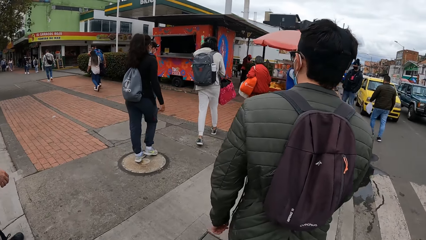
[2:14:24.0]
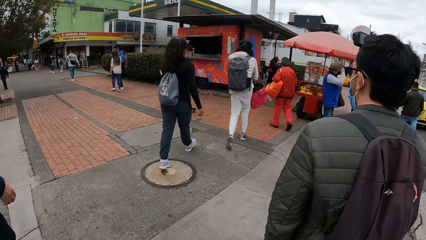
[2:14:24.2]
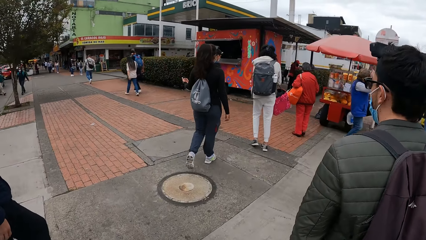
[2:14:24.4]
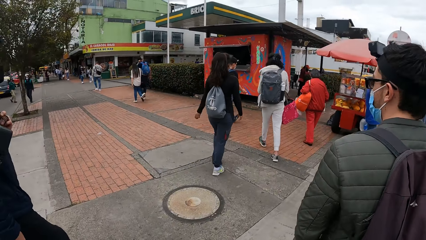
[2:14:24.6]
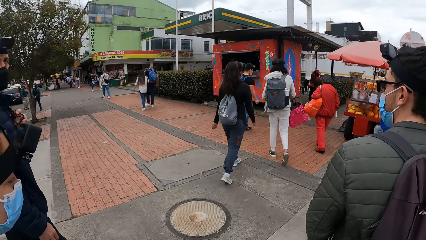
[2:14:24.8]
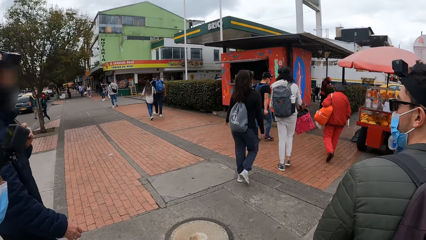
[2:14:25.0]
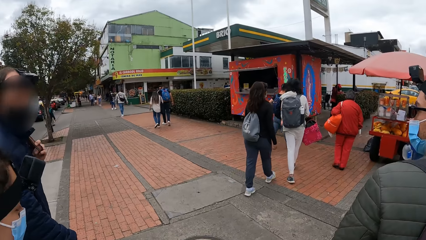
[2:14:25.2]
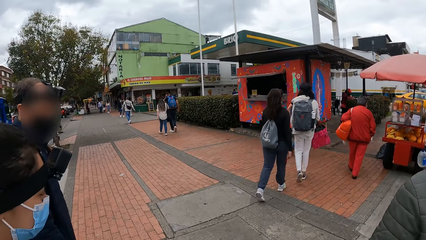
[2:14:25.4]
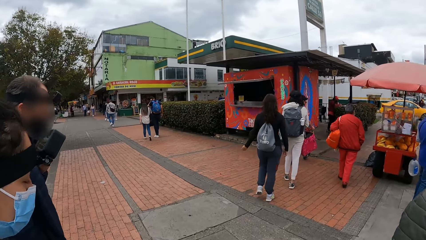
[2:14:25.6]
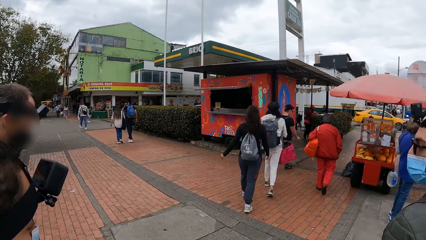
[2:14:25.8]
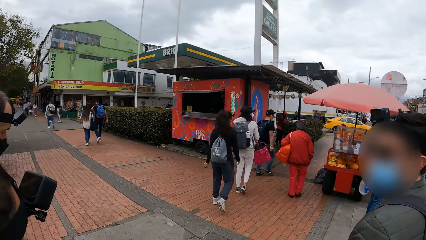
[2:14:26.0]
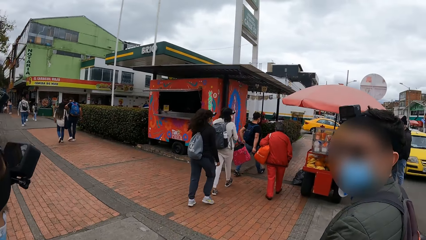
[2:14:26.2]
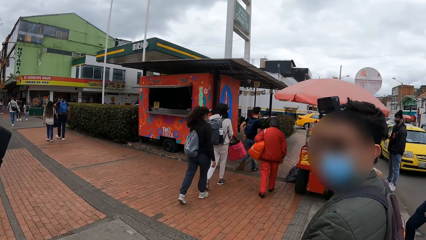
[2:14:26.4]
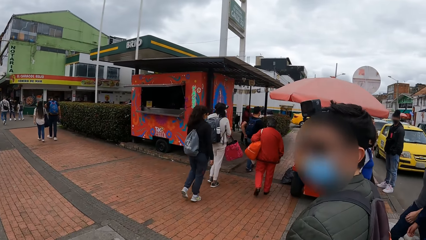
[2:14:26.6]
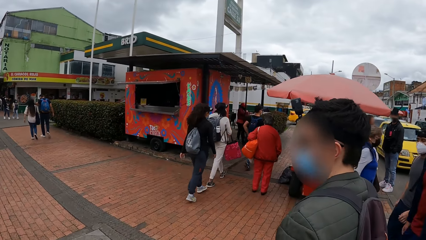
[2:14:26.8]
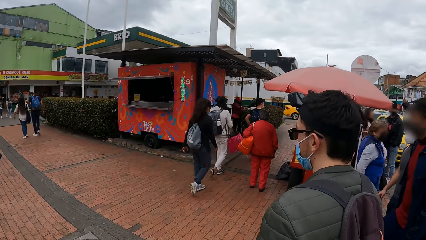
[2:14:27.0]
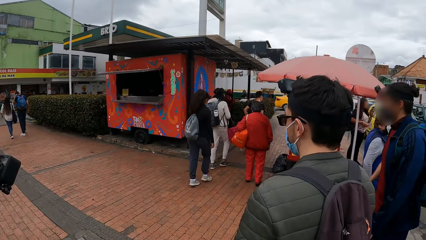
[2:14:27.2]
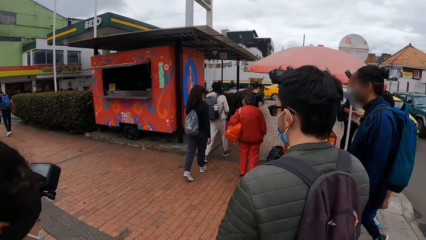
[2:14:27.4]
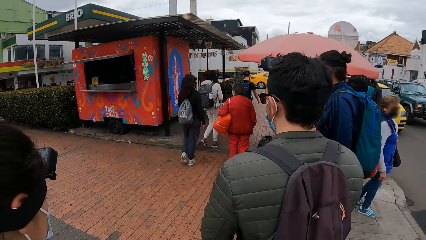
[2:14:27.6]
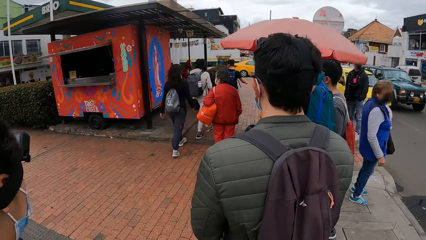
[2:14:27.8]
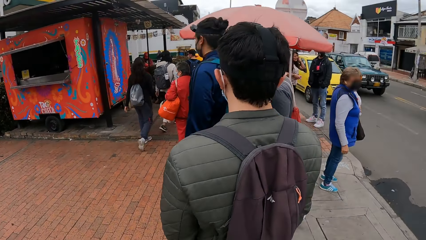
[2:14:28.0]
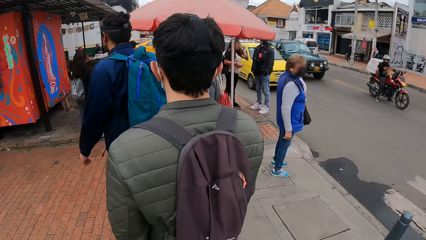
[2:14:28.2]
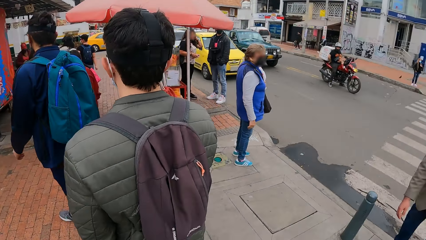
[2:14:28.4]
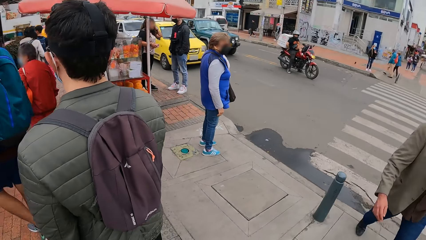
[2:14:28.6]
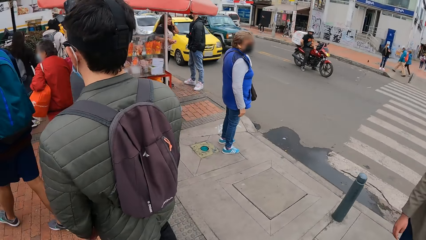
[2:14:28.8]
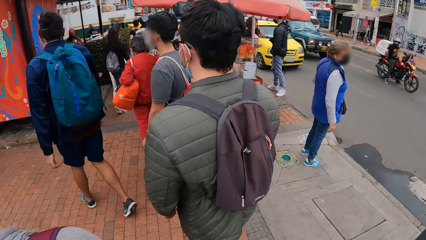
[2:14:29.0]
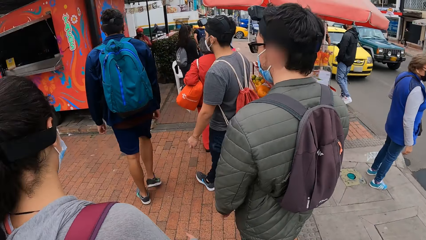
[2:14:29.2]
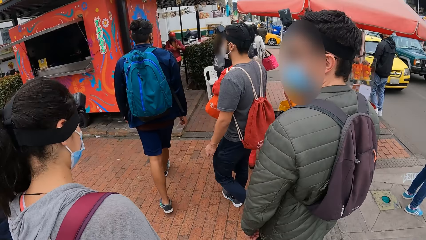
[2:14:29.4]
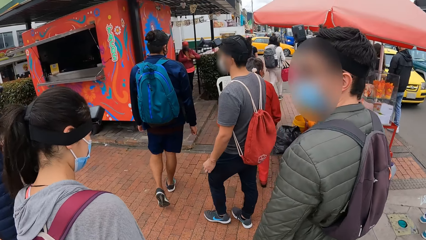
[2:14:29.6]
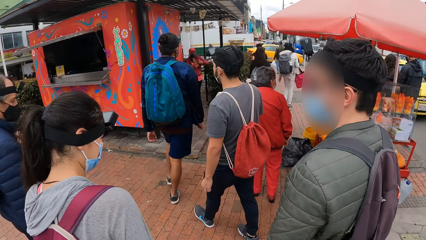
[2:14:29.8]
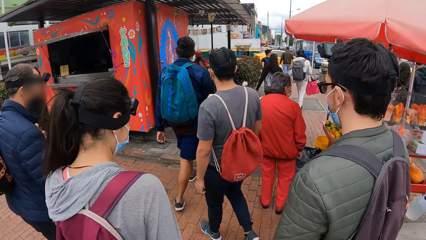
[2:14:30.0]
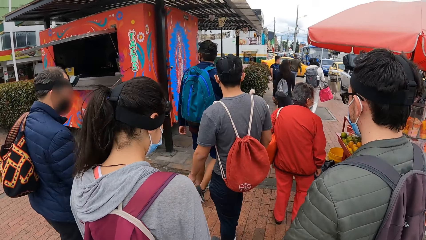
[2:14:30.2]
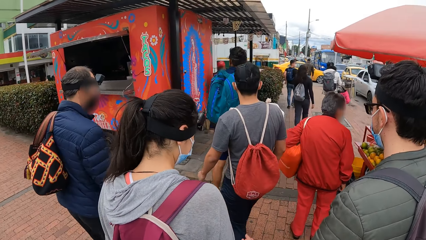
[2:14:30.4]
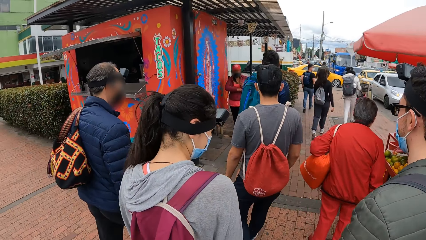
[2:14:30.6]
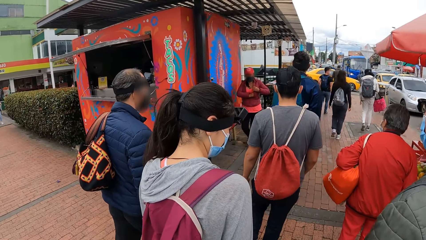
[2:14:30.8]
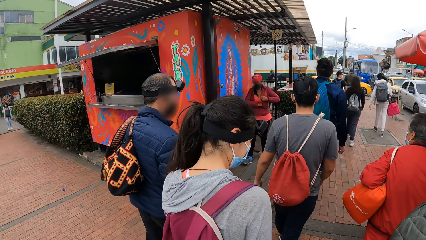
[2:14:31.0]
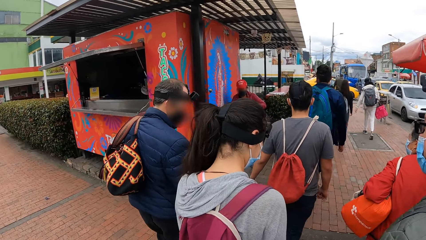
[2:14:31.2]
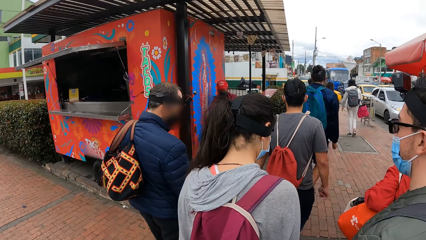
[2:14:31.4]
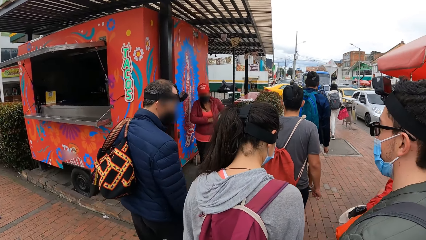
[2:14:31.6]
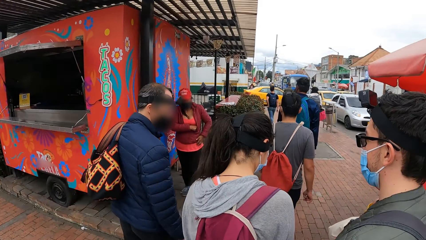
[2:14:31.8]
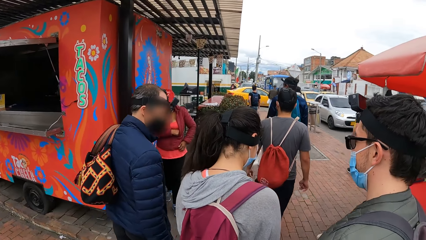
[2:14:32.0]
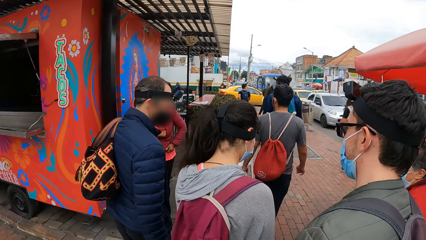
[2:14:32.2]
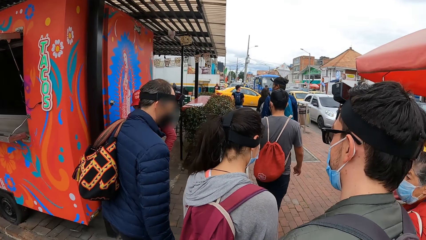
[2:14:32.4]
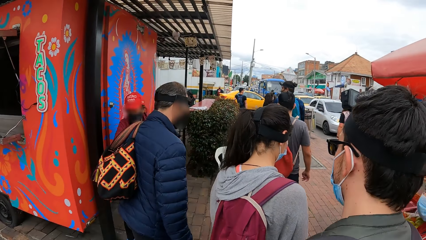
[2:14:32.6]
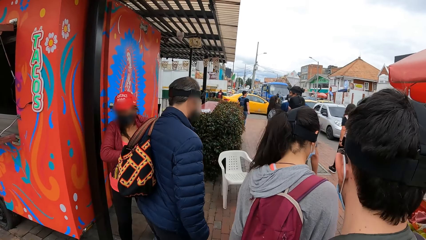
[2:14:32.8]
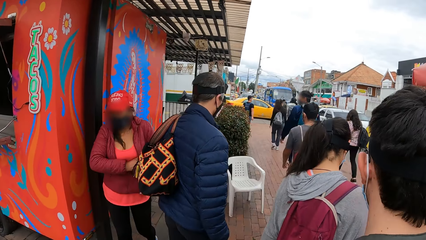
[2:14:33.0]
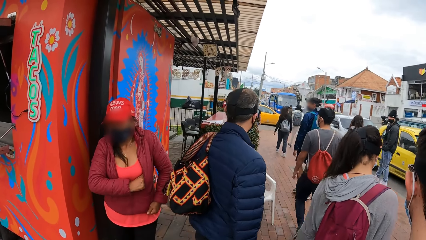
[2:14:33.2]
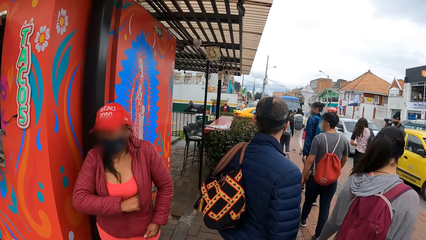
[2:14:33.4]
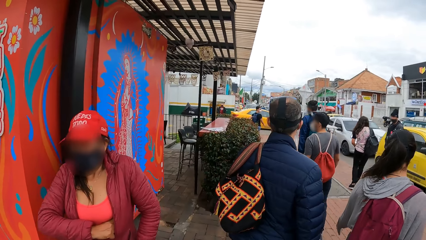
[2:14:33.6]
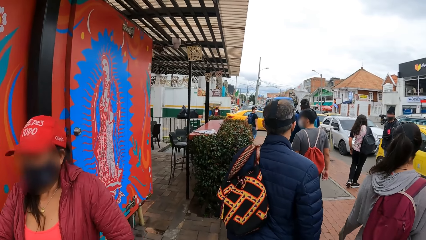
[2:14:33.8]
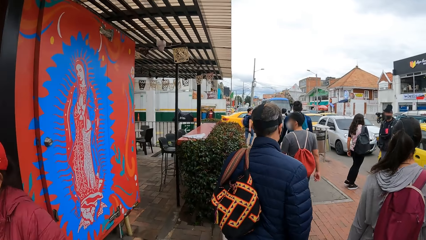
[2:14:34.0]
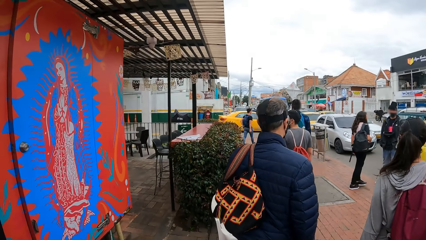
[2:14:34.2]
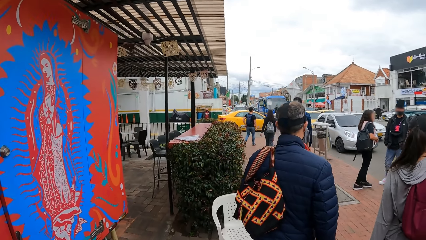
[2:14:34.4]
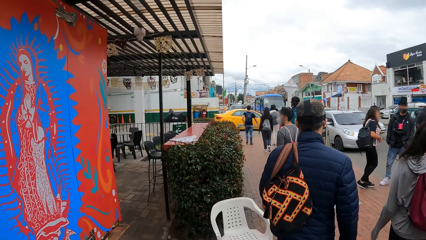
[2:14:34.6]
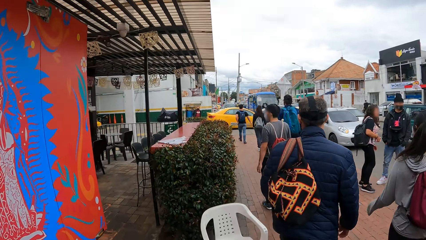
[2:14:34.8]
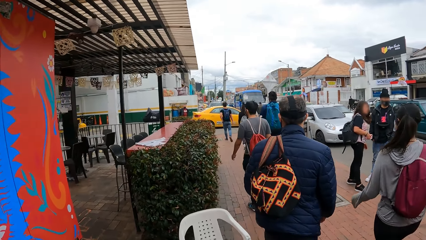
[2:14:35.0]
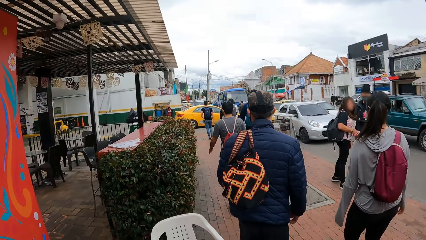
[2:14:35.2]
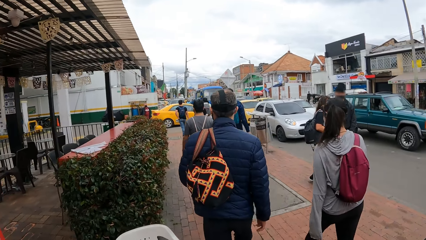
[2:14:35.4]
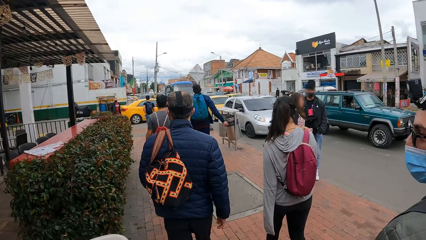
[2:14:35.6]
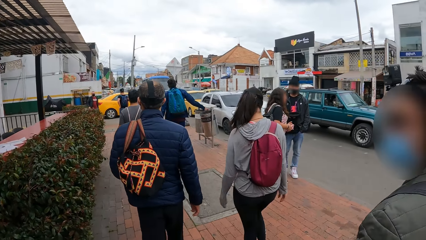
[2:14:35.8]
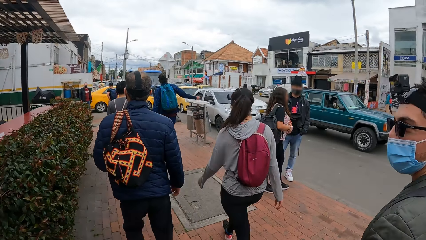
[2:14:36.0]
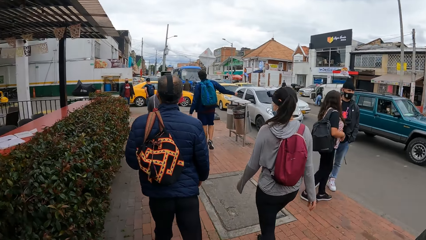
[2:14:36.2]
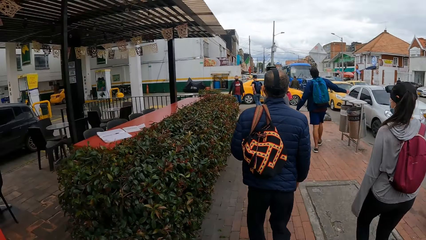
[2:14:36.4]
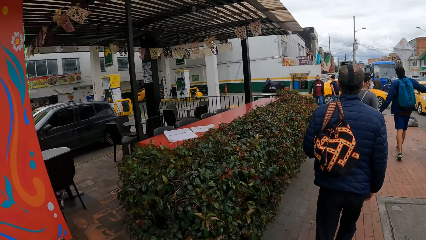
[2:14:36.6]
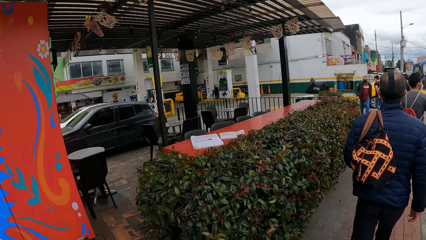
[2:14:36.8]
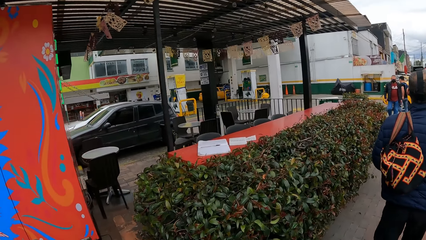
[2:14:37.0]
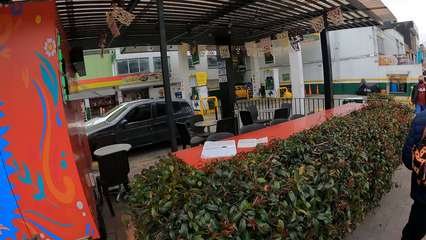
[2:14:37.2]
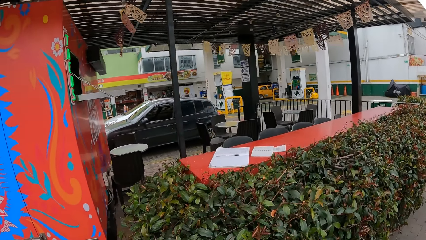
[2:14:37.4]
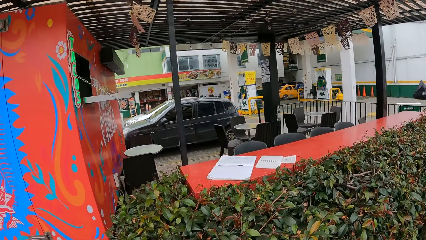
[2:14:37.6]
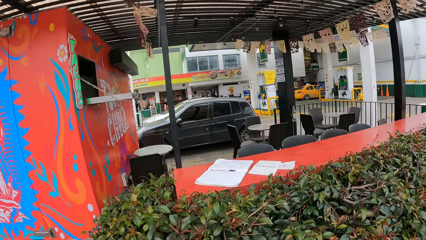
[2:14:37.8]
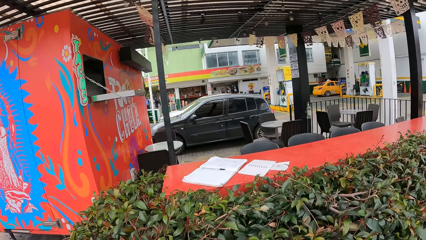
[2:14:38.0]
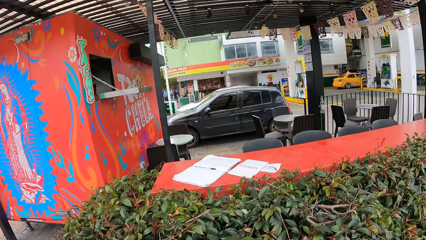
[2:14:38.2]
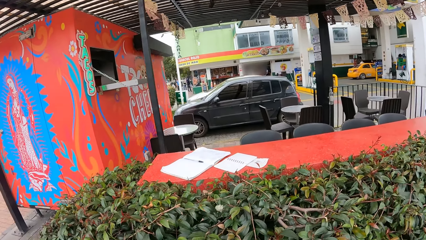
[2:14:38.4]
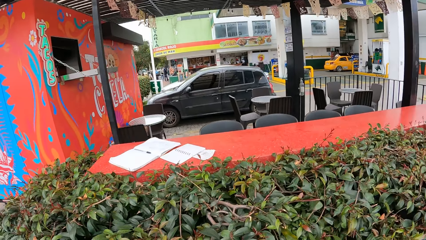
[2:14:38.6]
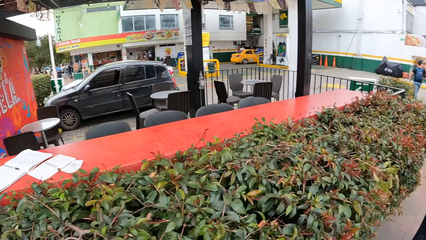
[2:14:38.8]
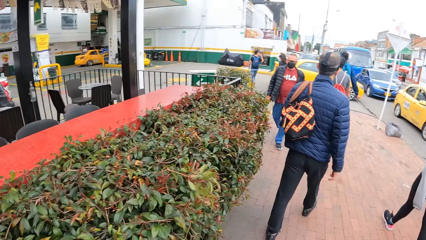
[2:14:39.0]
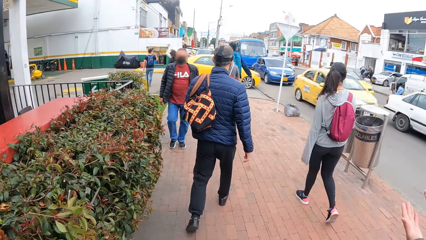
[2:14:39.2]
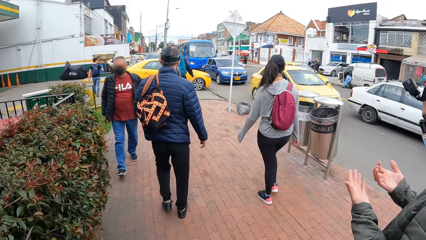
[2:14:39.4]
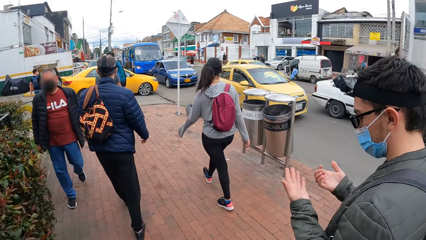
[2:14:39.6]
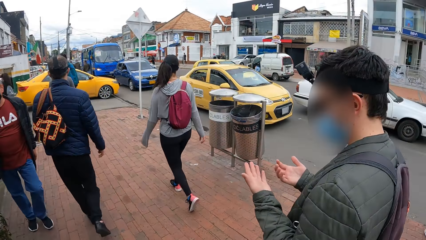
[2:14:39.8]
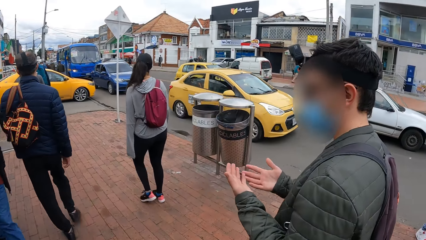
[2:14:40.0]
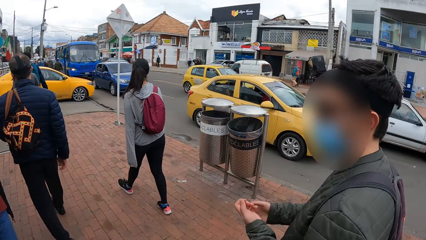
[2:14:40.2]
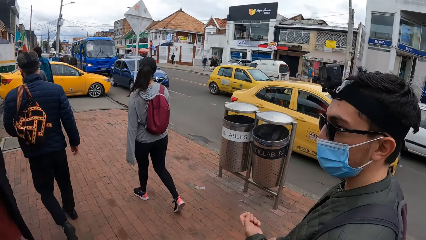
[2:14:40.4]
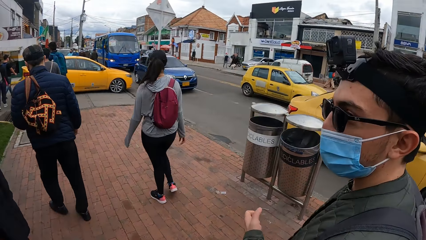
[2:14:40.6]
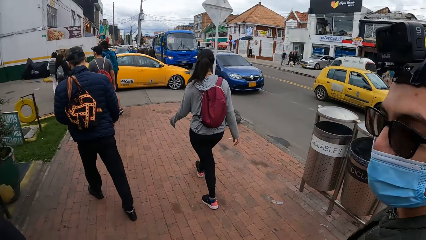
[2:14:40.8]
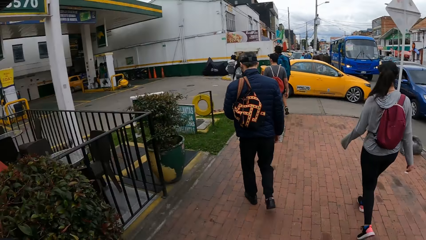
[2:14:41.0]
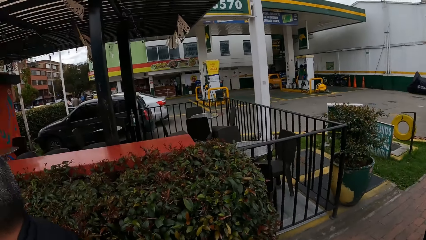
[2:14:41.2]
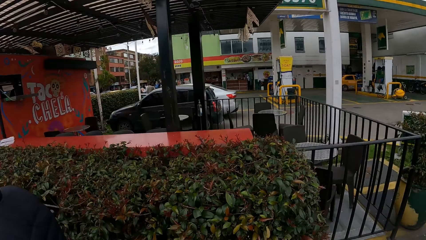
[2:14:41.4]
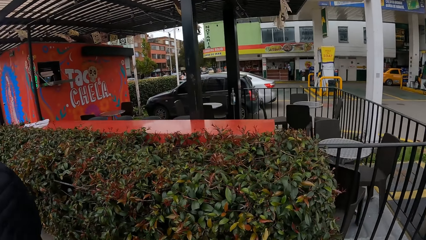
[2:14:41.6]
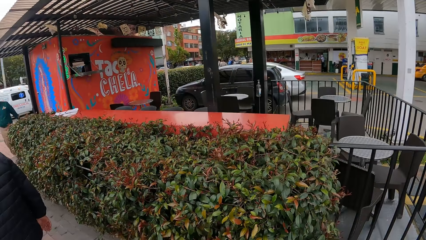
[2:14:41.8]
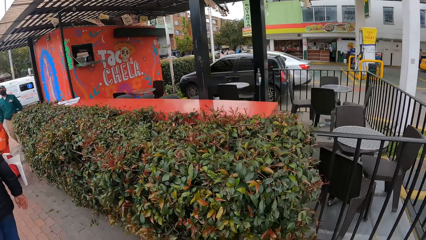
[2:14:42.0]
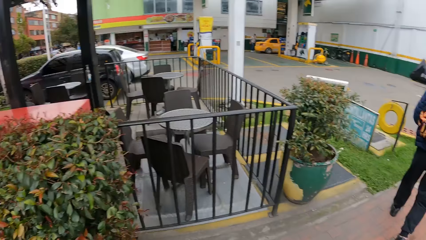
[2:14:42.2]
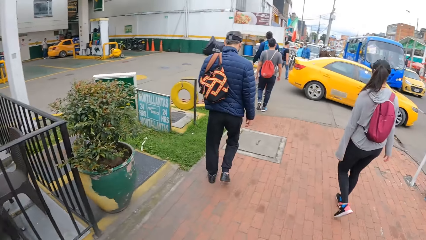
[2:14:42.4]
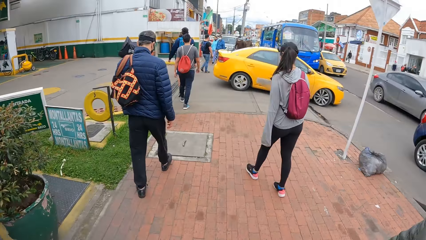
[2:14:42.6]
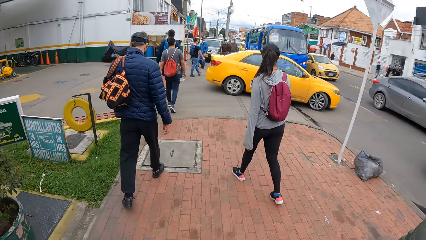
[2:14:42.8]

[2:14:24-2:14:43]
A man looks at his hands. The camera wearer looks around.
